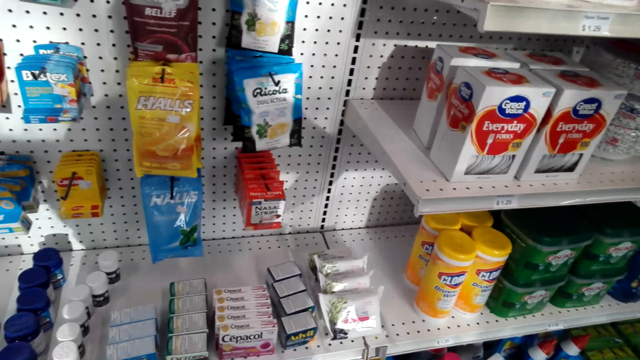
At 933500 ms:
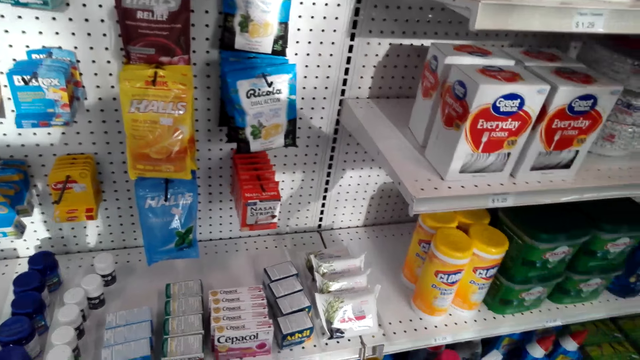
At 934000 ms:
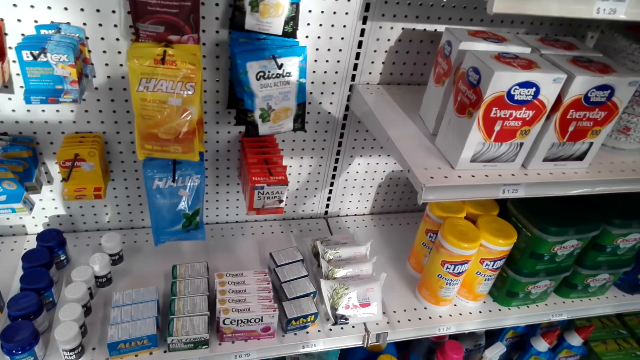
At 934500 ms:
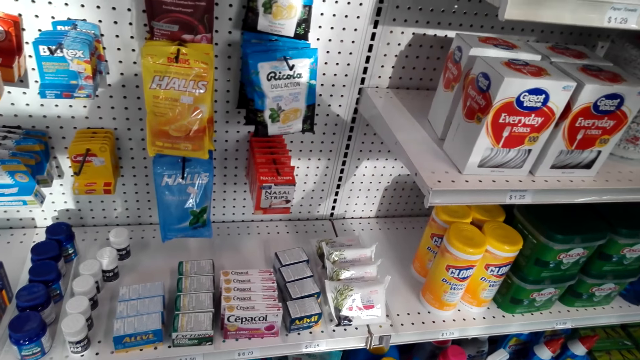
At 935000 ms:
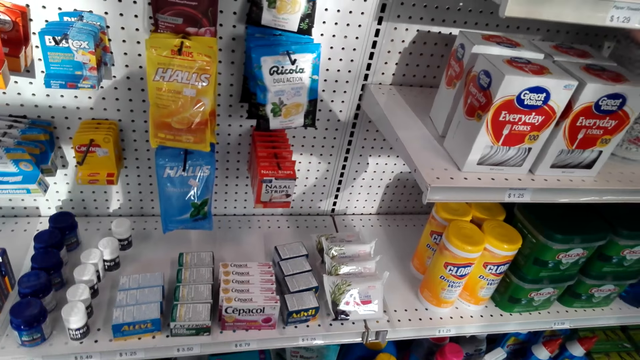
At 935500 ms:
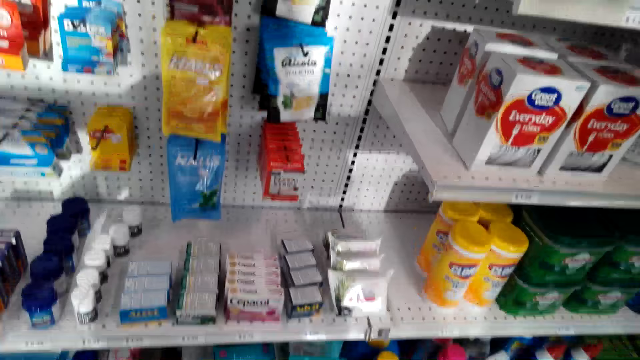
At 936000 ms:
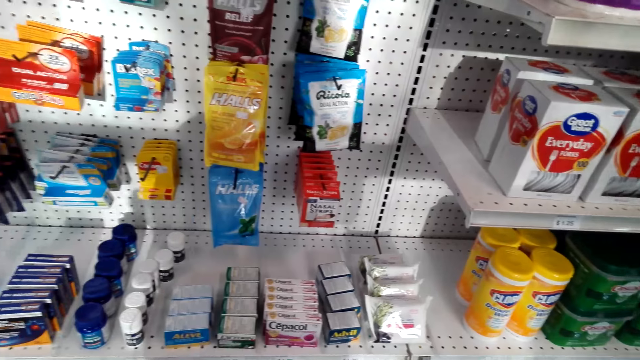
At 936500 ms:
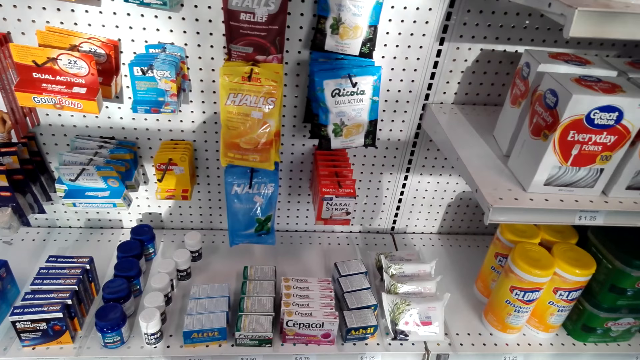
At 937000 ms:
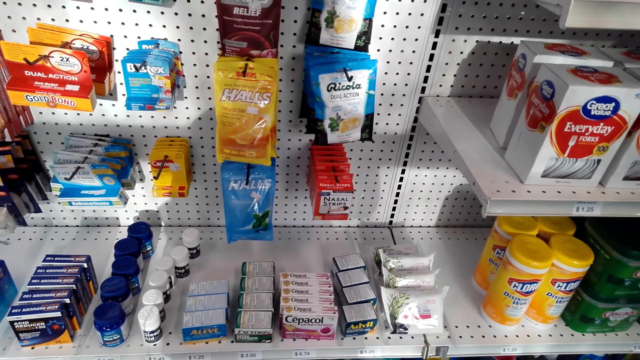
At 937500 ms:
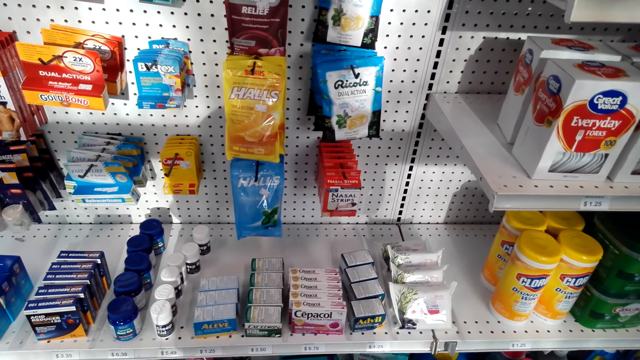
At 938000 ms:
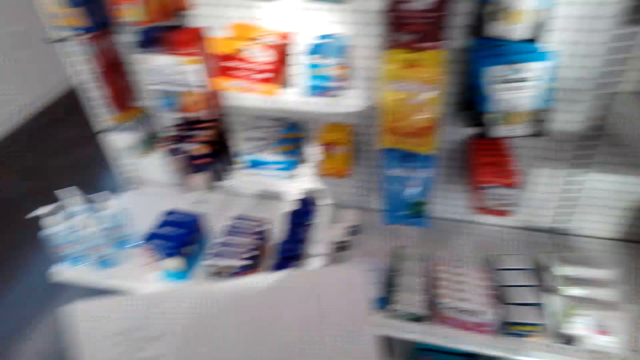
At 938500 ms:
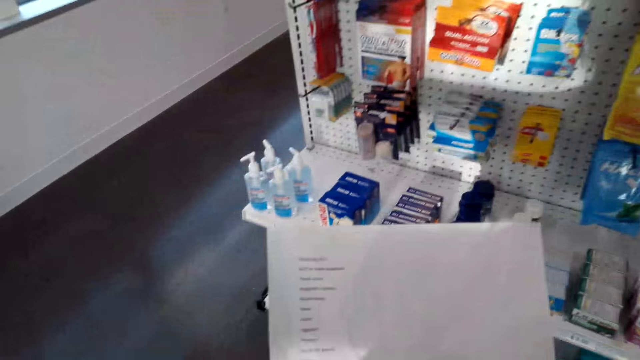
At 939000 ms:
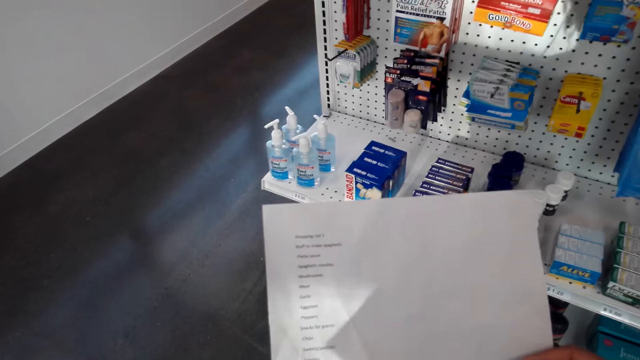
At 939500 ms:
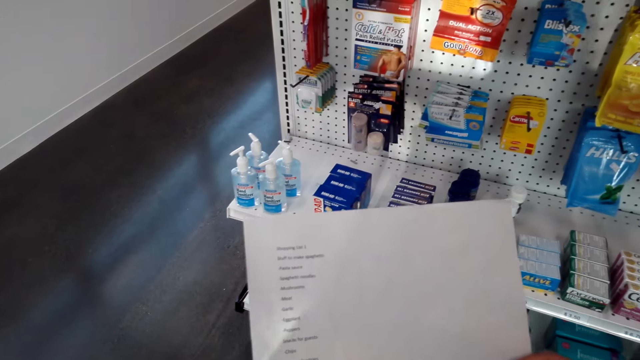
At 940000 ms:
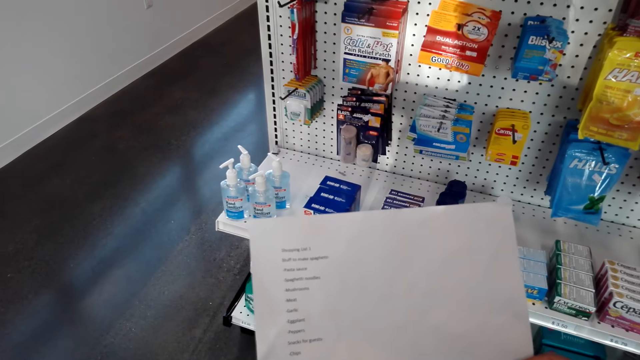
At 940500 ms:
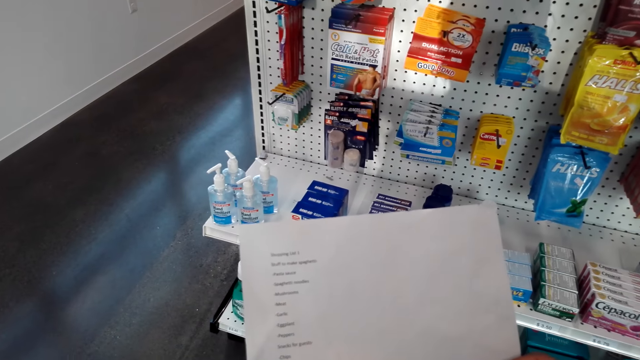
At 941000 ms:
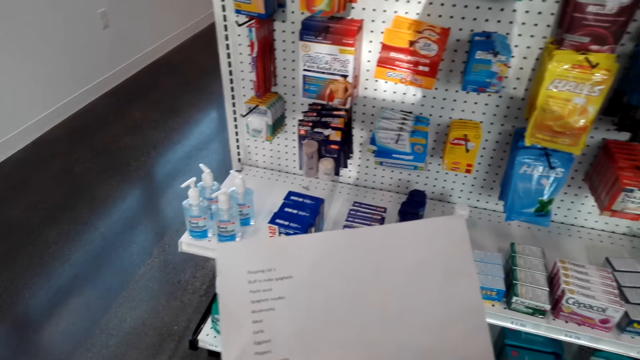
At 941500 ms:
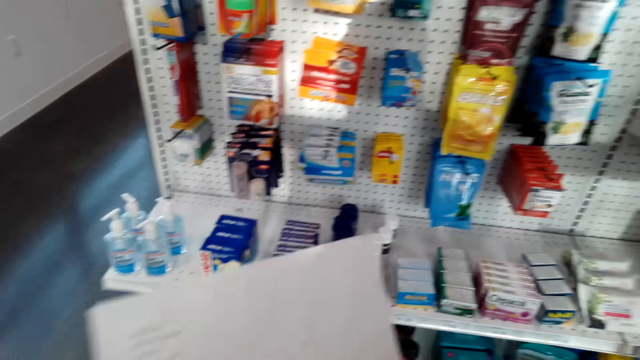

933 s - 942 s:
The camera wearer stares at the shopping list. They hold a list.

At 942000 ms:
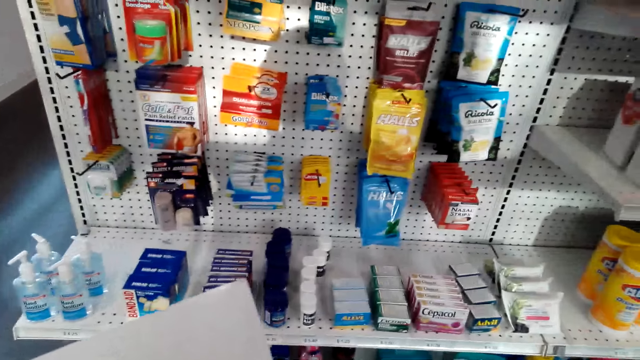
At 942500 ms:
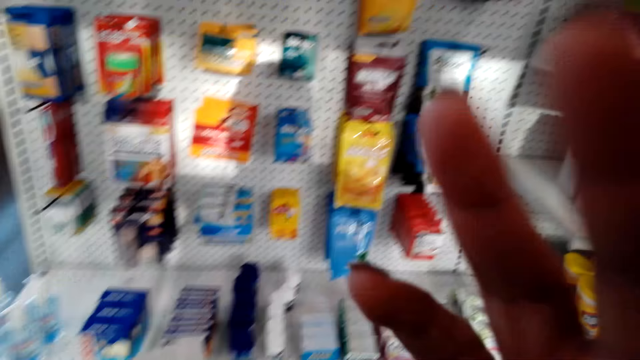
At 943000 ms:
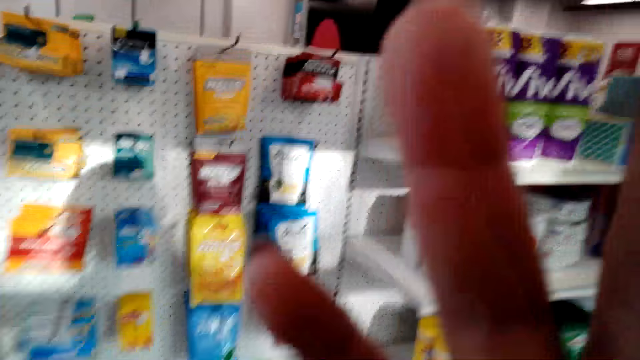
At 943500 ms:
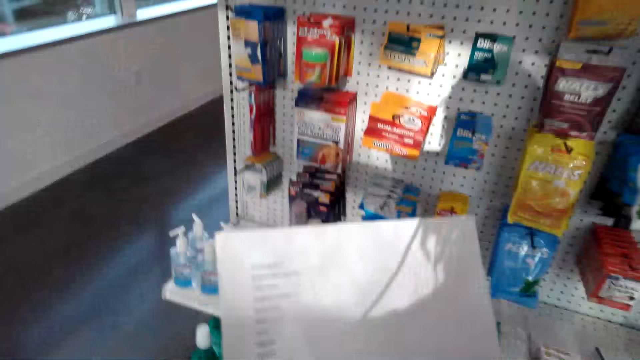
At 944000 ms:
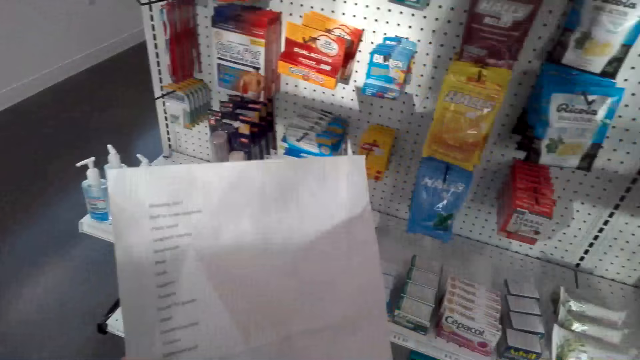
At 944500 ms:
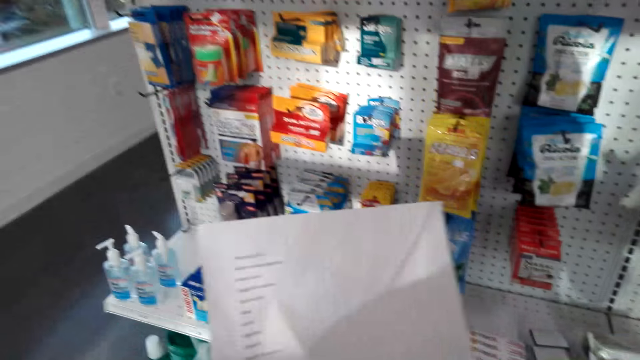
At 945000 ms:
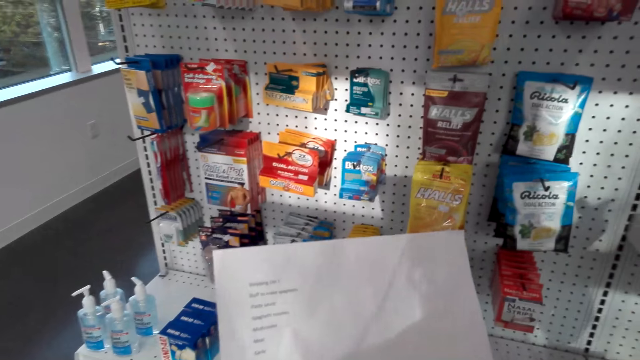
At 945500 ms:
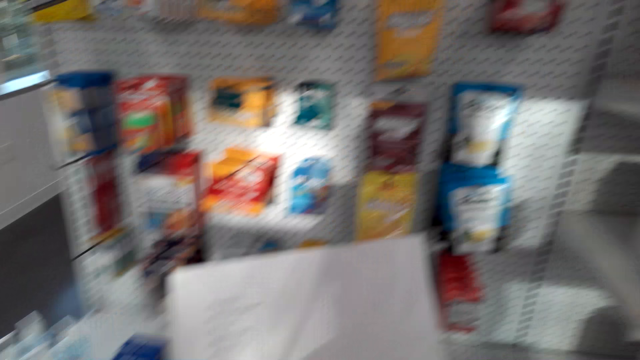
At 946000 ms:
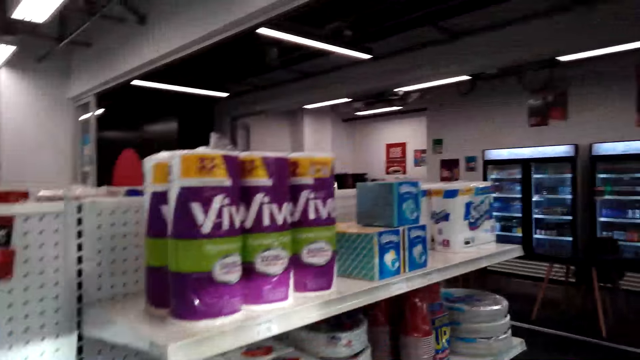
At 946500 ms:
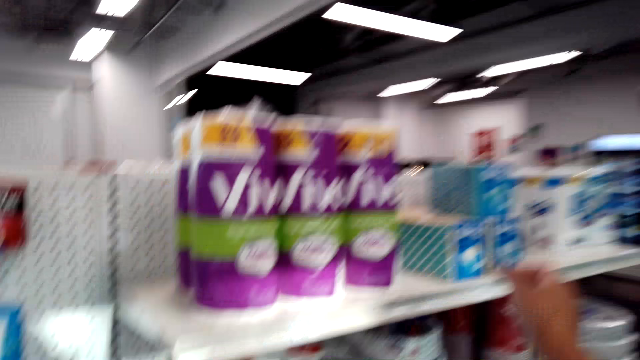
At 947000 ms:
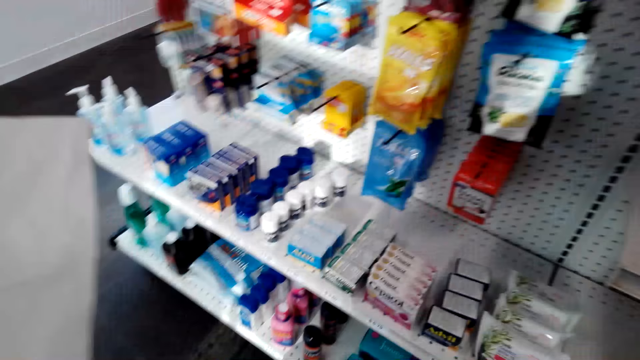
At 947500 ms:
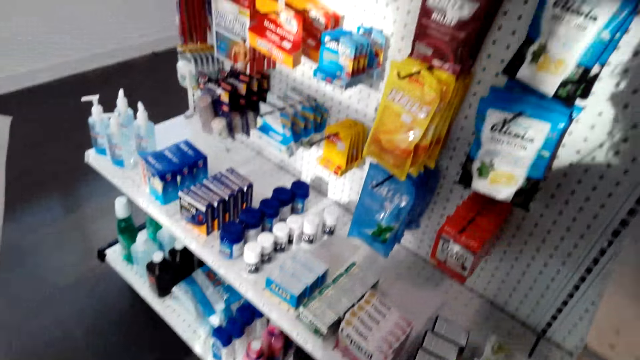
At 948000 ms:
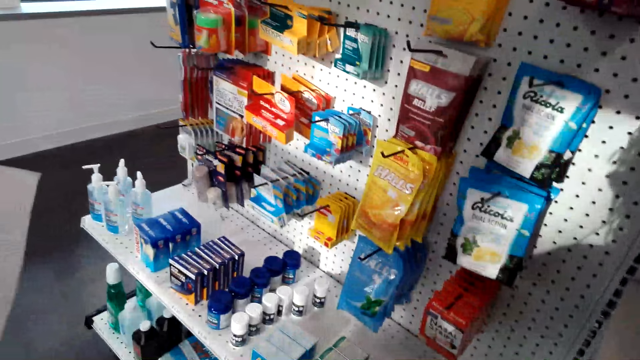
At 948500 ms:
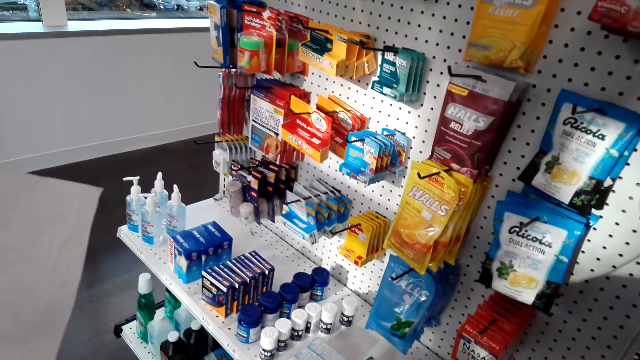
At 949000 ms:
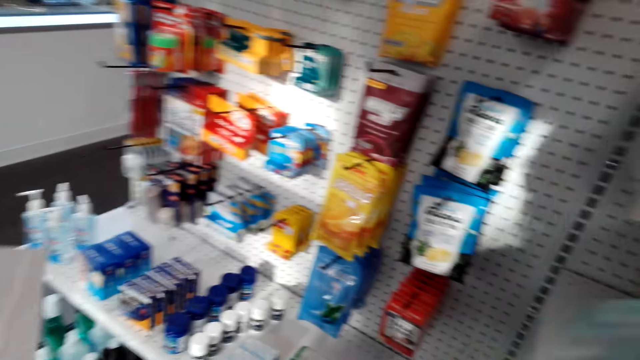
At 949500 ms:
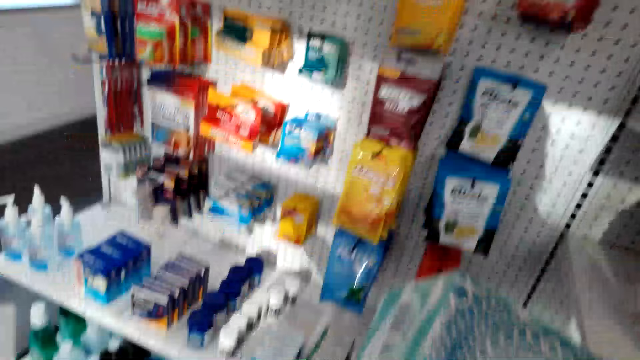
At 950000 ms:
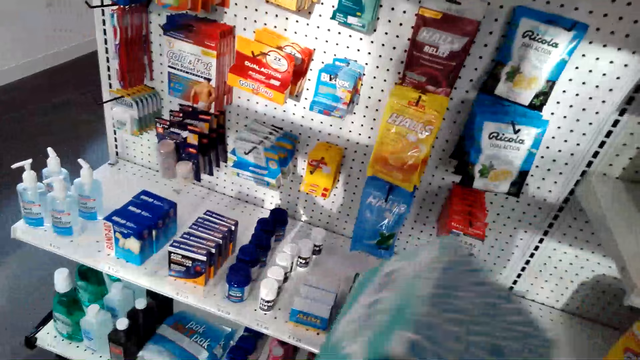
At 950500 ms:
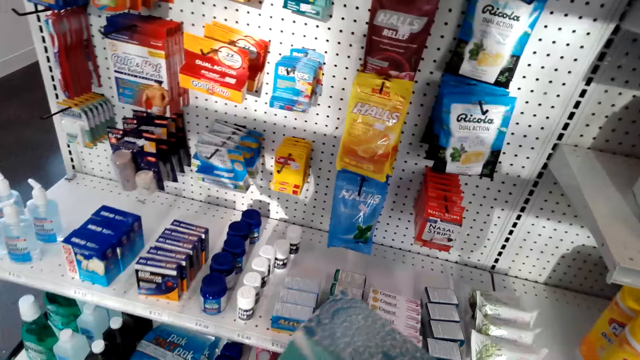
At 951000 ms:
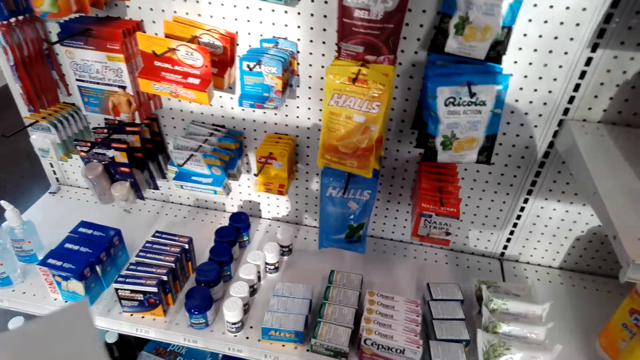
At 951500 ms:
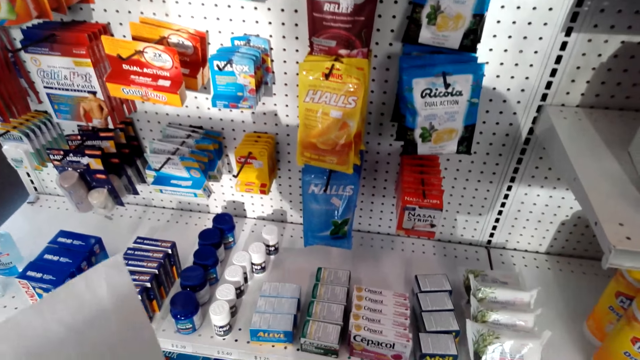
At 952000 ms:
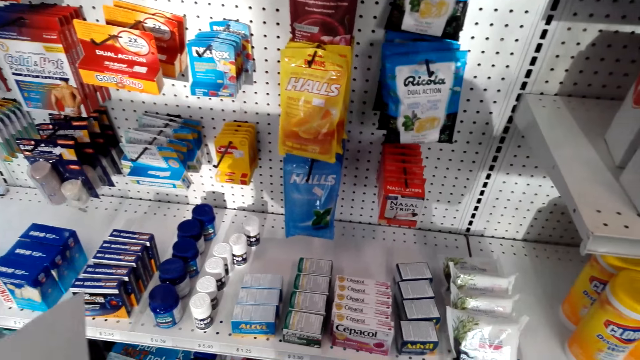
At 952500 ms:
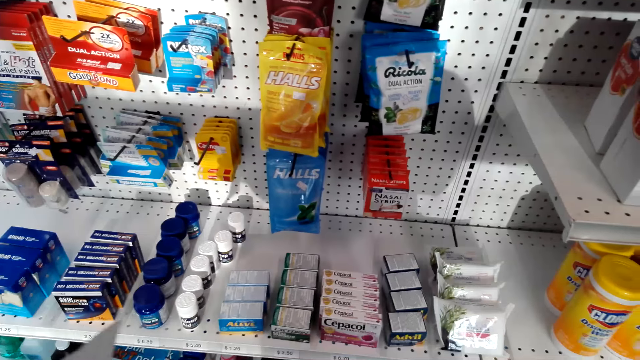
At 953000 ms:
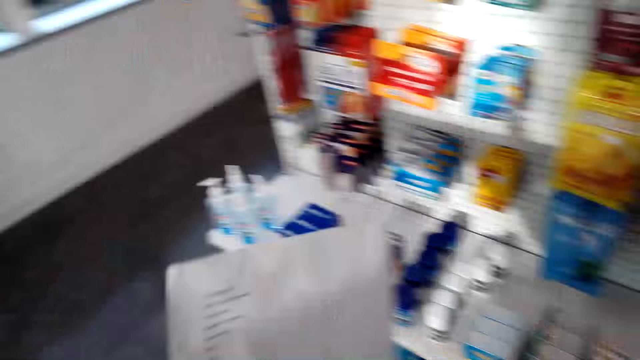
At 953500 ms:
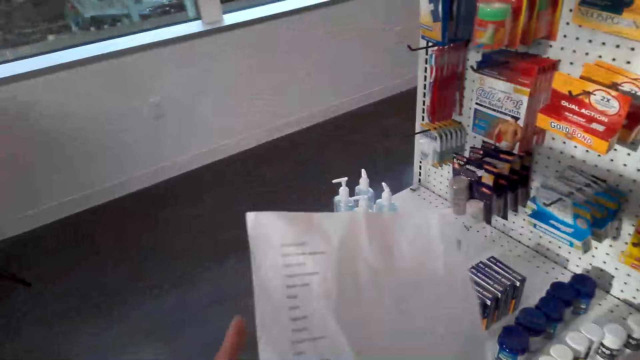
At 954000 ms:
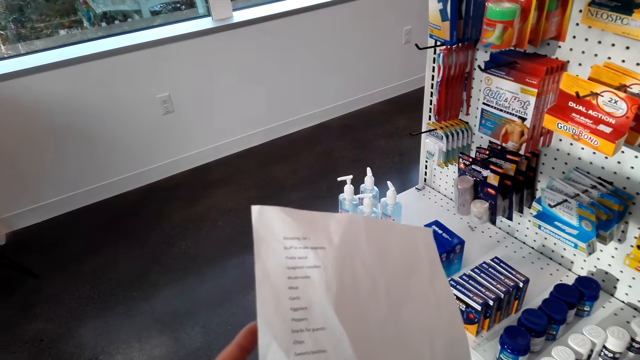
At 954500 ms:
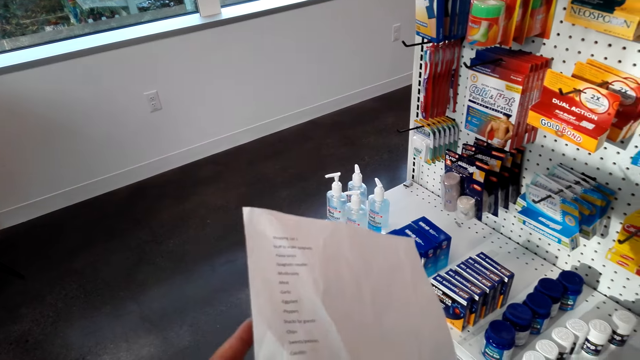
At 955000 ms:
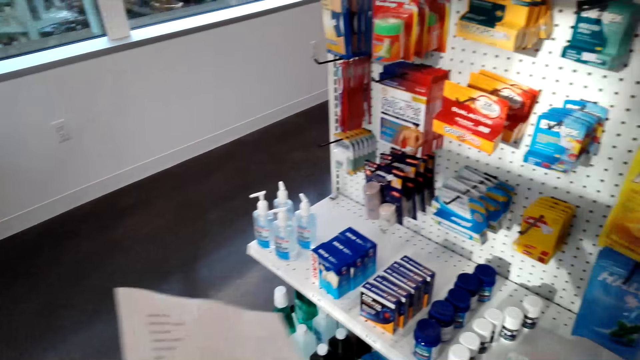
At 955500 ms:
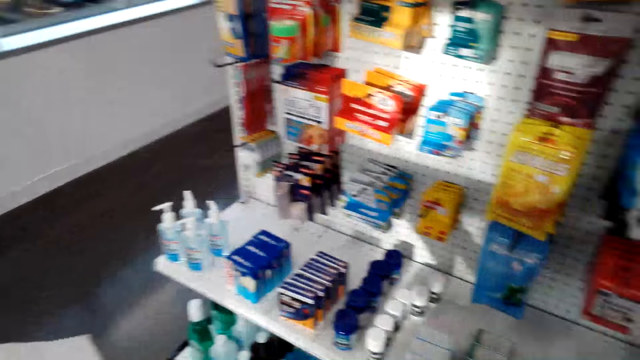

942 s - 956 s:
The camera wearer touches her face. She adjusts the camera. She holds a list. She stares at the shopping list. She looks around. She picks up something. She puts something in the basket. She holds the list. She stares at the shopping list.
